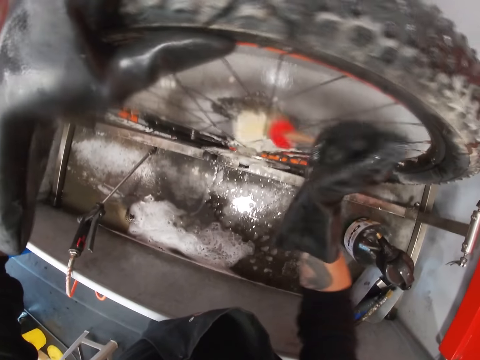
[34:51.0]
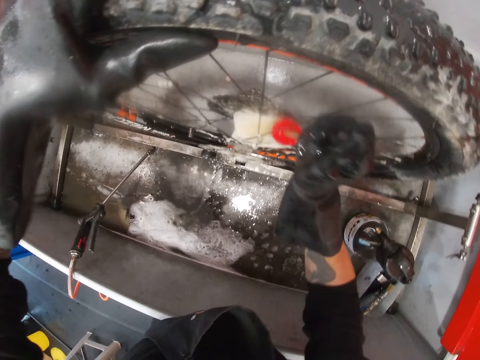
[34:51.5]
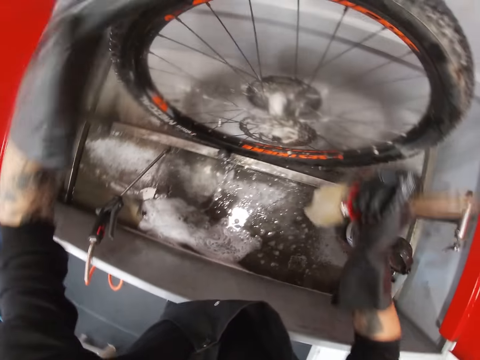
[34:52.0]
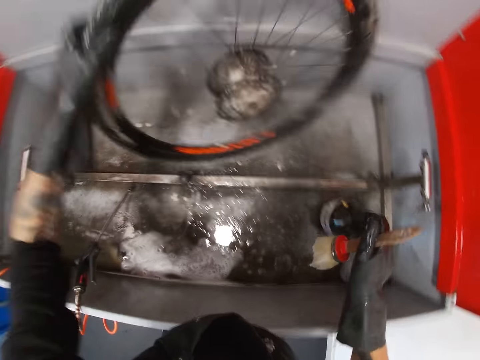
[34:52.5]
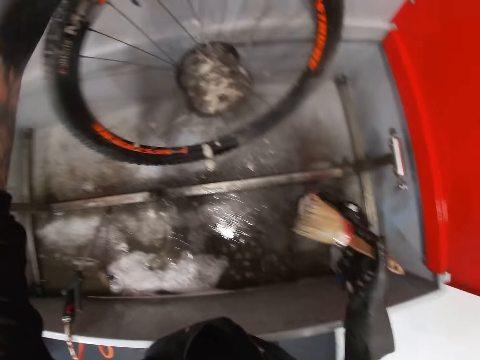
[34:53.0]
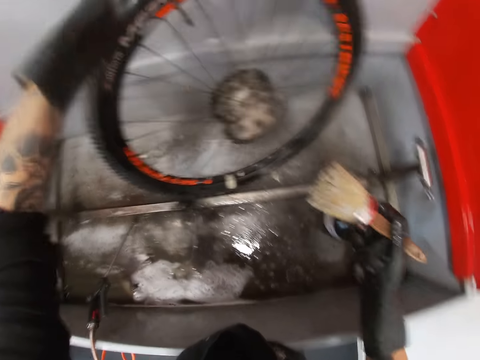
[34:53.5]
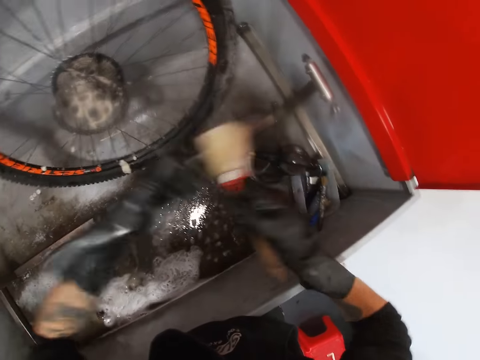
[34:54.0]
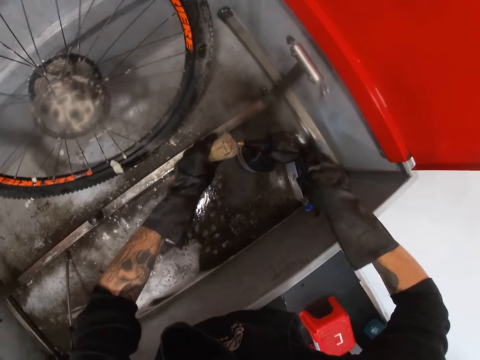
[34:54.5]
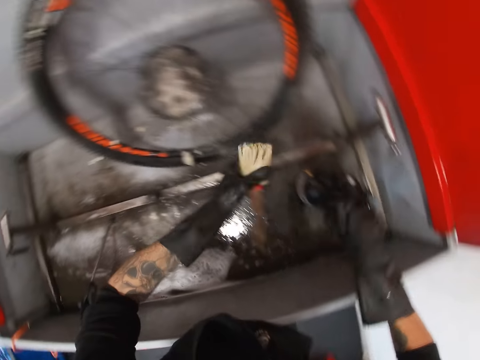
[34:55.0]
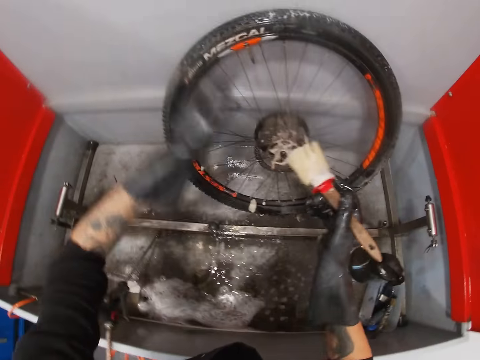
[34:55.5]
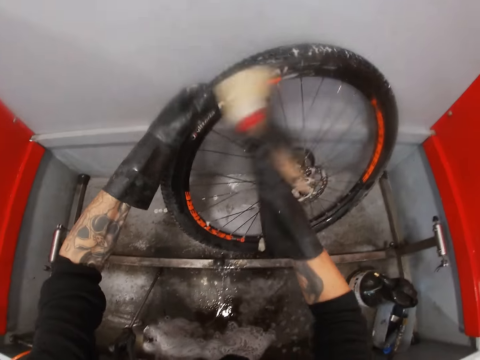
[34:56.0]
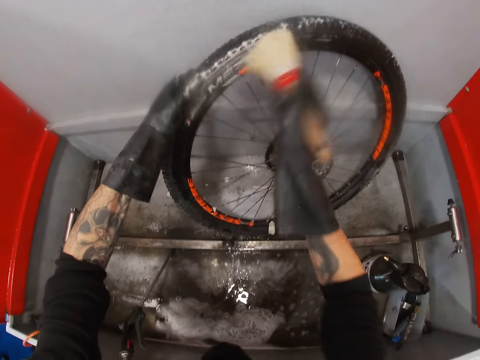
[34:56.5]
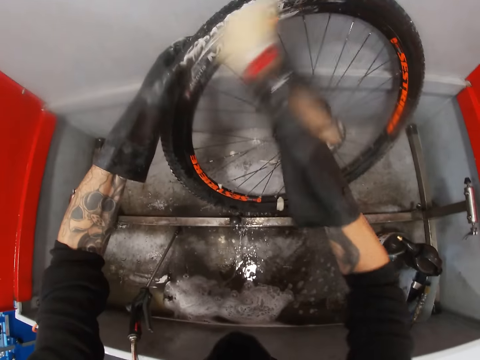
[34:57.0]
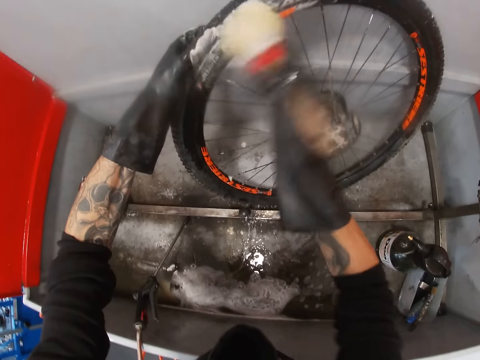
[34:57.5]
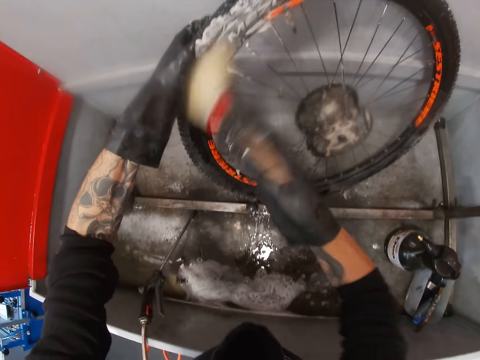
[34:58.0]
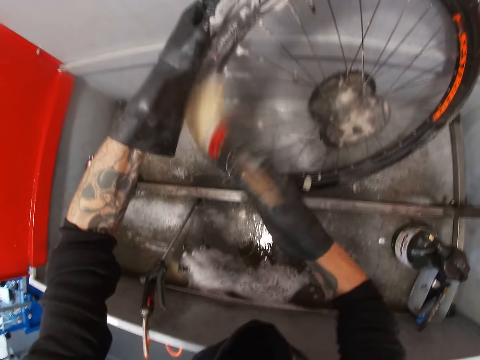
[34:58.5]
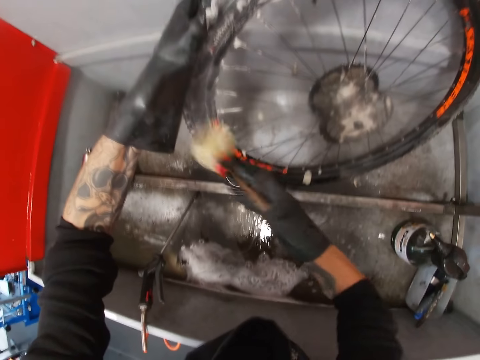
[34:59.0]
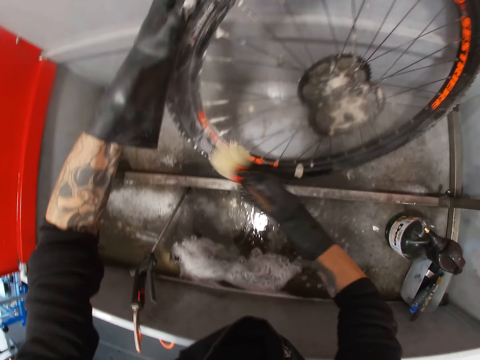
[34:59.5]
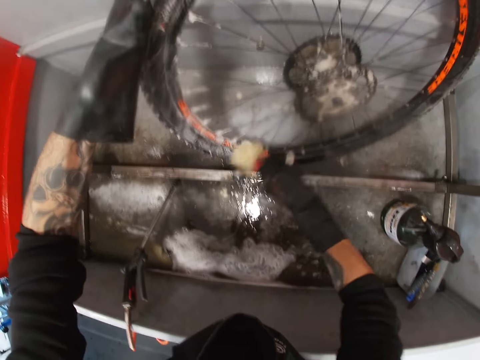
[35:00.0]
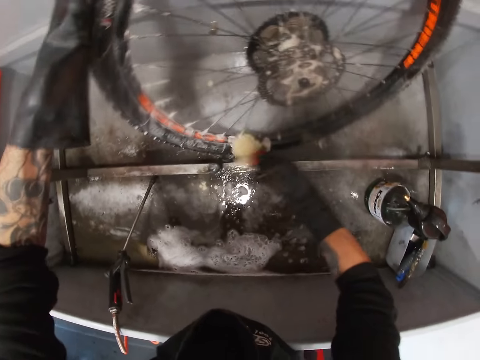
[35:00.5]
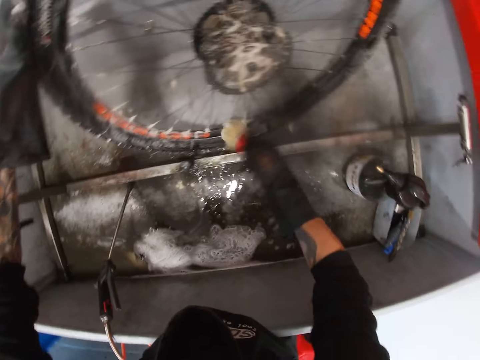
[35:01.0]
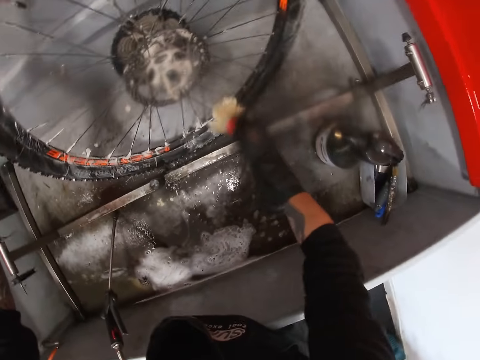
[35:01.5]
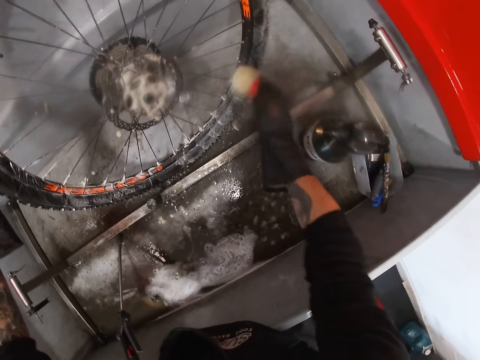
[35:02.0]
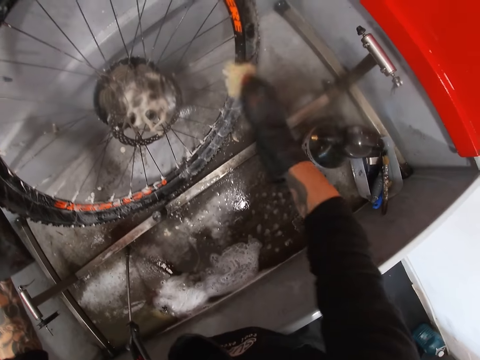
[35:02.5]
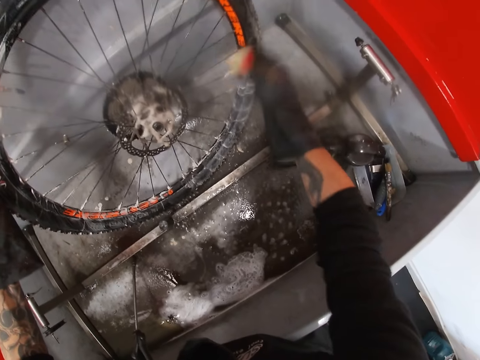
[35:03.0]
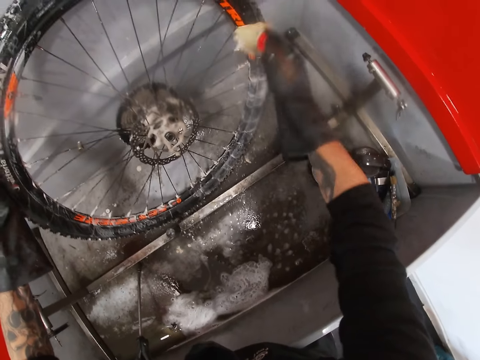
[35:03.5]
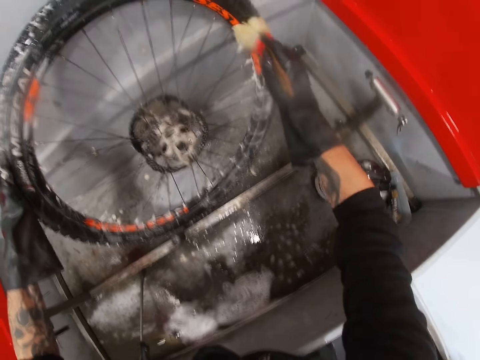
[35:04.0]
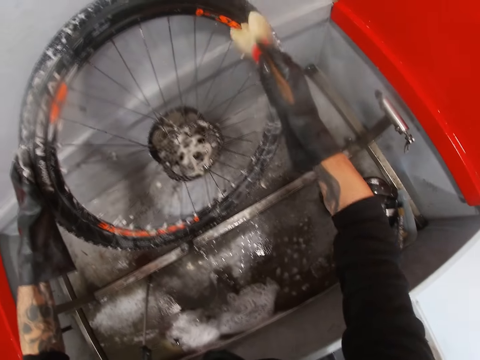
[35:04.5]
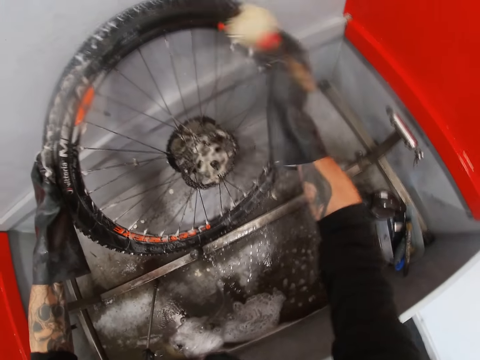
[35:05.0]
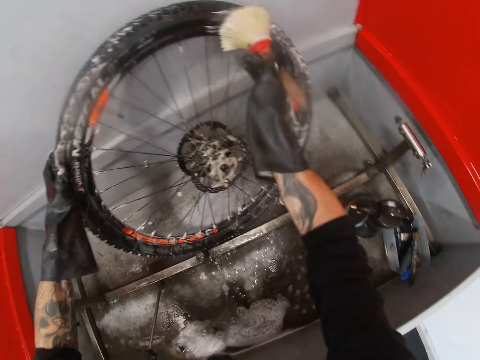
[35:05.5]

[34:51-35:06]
The camera wearer moves the bicycle tire with his left hand. He passes the brush from his right hand to his left hand. He sprays soap on the brush in his left hand with the liquid soap in his right hand. He passes the brush from his left hand to his right hand. He moves the bicycle tire with his left hand. He holds the wheel. He washes the bicycle tire with the brush in his right hand.

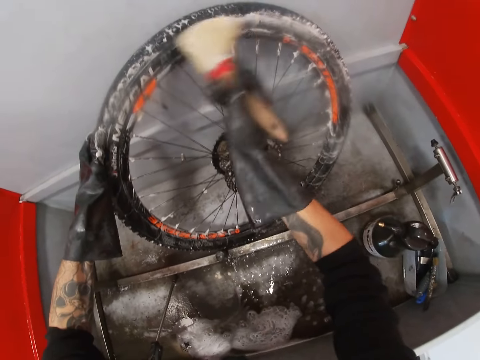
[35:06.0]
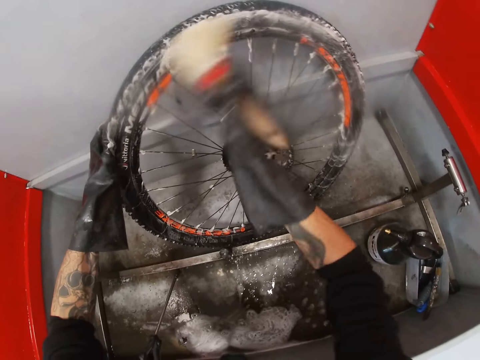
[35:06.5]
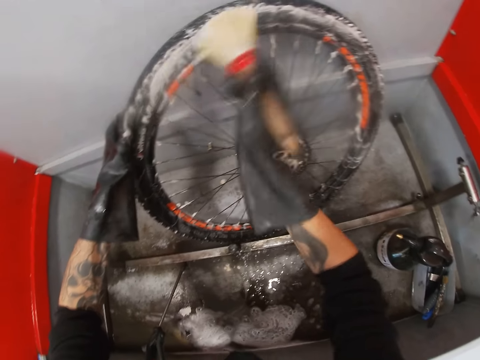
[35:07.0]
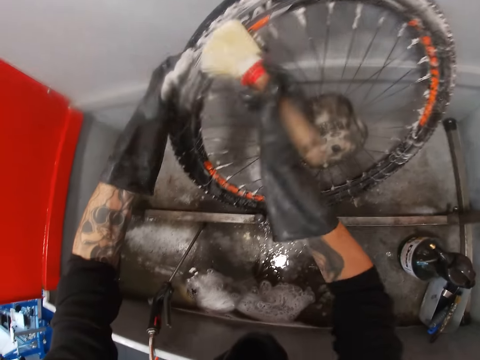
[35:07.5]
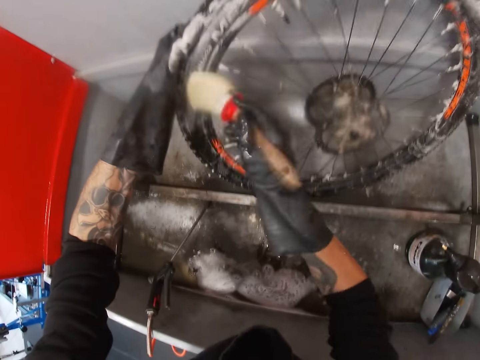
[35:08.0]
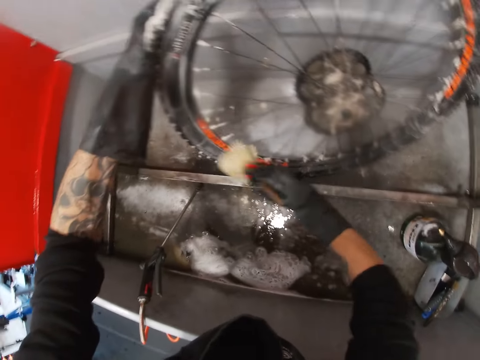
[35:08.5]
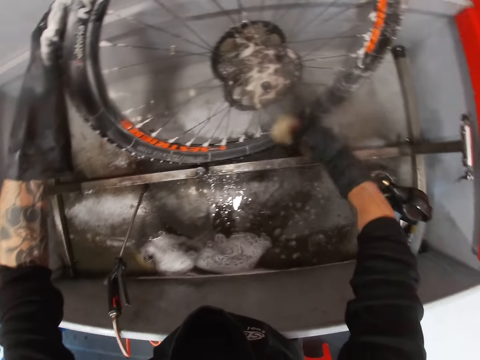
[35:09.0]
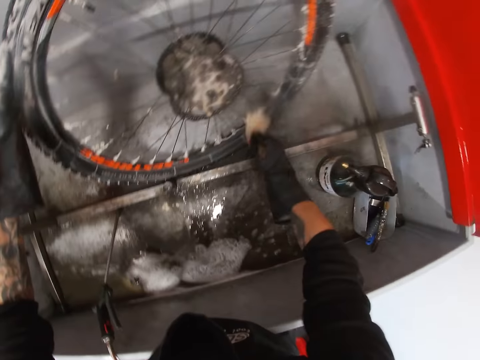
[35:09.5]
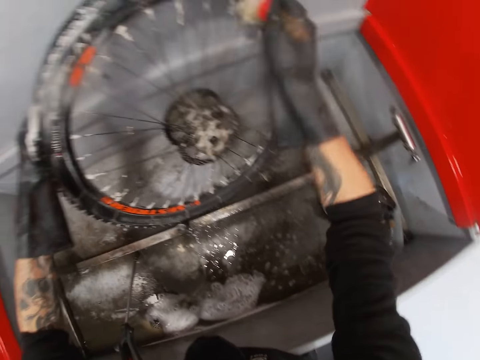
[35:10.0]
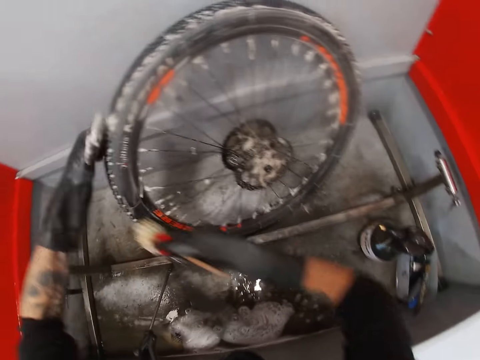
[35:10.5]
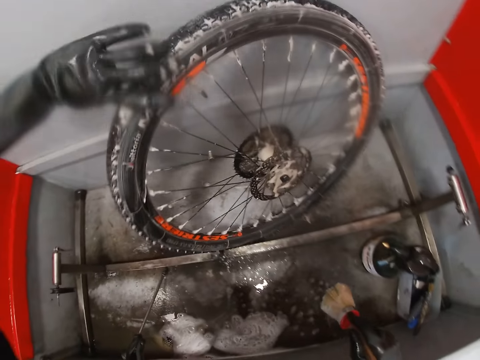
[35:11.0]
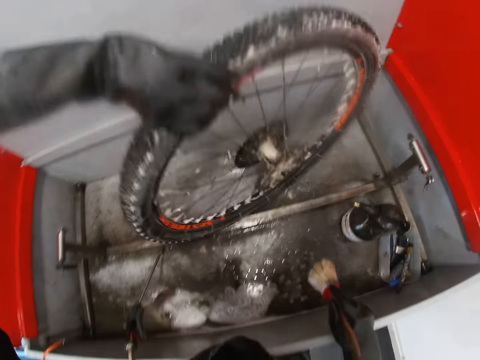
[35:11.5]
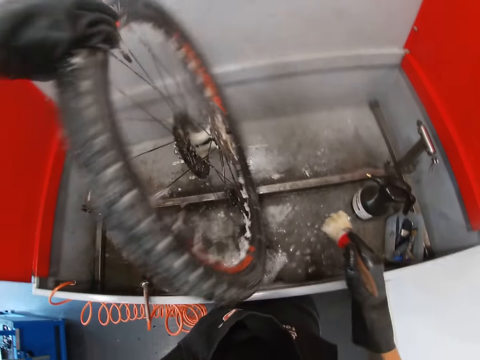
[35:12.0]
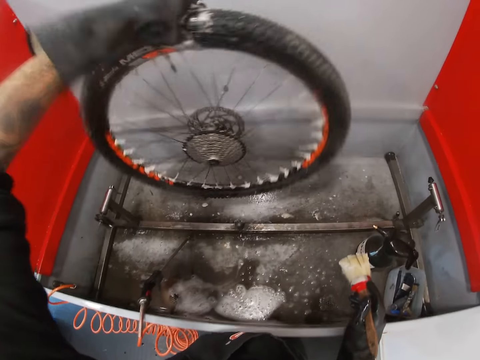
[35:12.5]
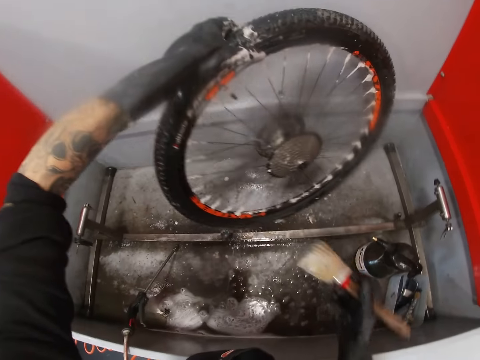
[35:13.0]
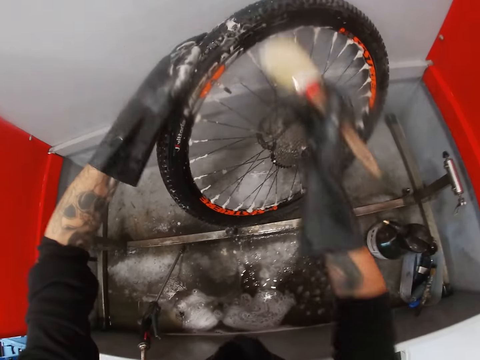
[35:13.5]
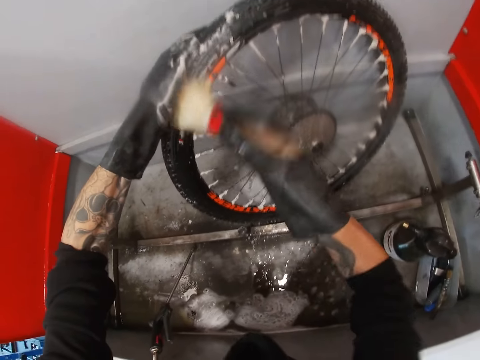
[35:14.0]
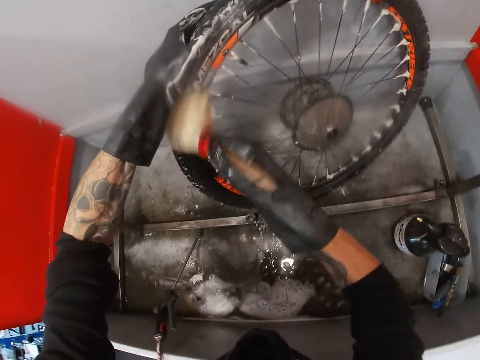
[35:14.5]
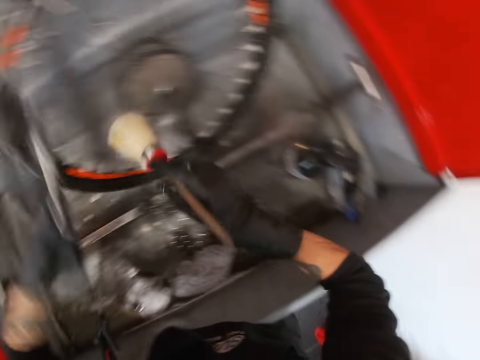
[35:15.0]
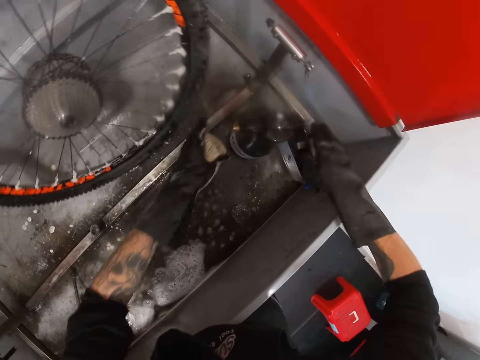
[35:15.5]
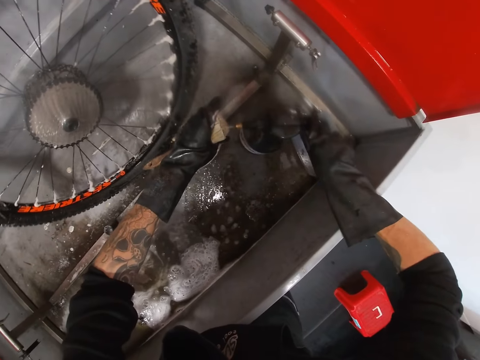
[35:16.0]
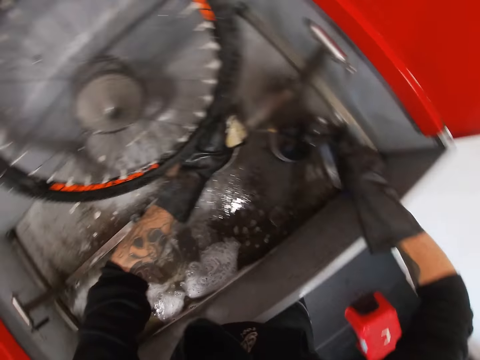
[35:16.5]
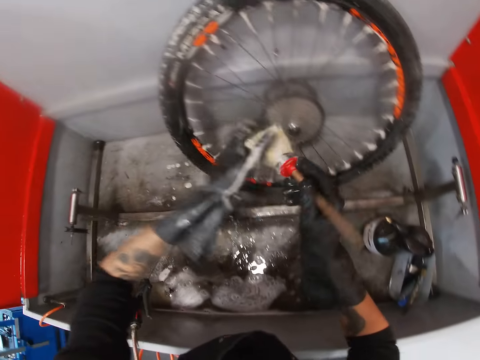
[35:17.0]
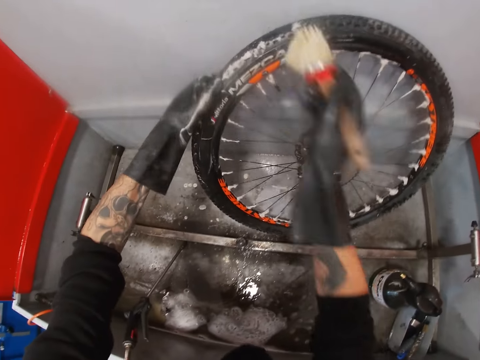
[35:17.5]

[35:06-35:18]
The camera wearer moves the bicycle tire with his left hand. He washes the bicycle tire with the brush in his right hand. He passes the brush from his right hand to his left hand. He sprays soap on the brush in his left hand with the liquid soap in his right hand. He passes the brush from his left hand to his right hand. He moves the bicycle tire with his left hand and washes the bicycle tire with the brush in his right hand.
